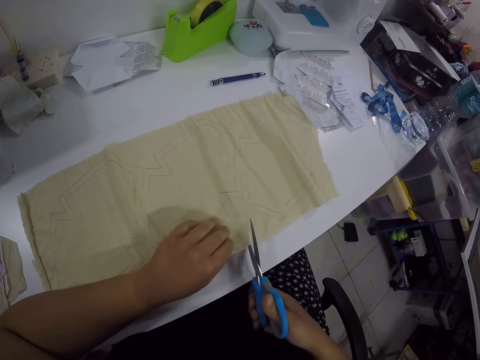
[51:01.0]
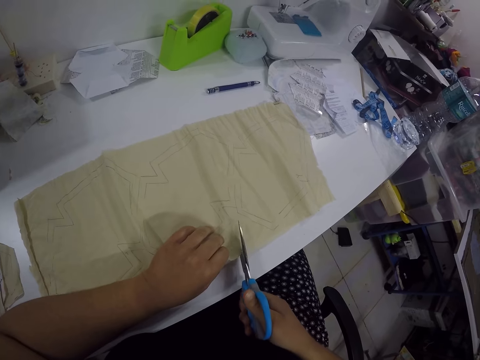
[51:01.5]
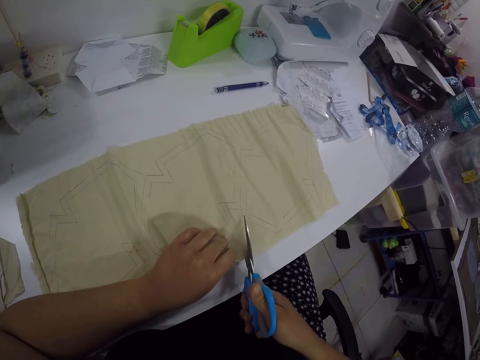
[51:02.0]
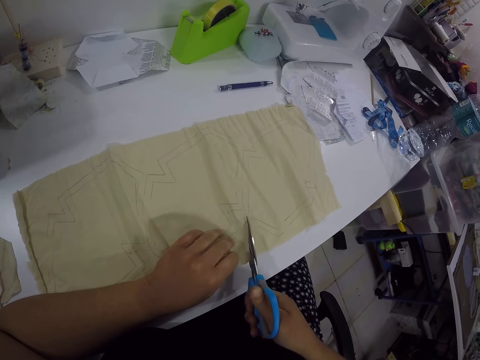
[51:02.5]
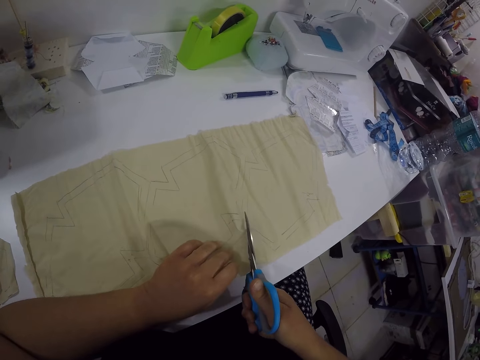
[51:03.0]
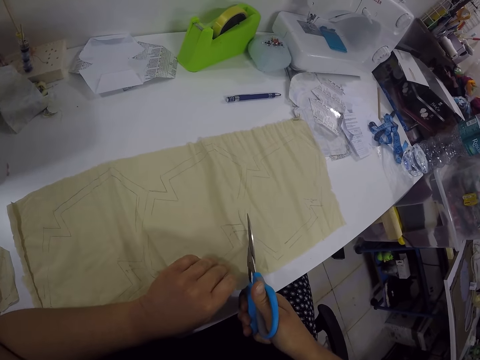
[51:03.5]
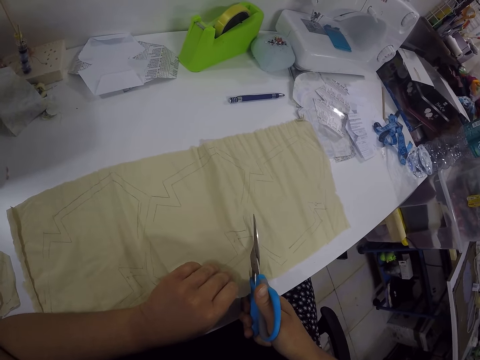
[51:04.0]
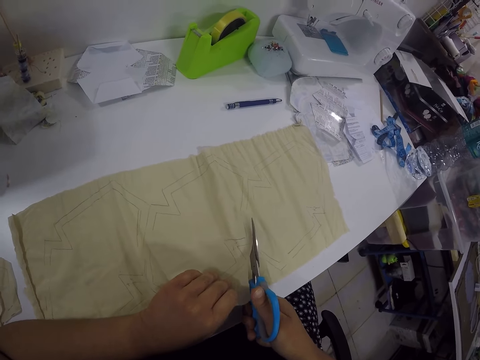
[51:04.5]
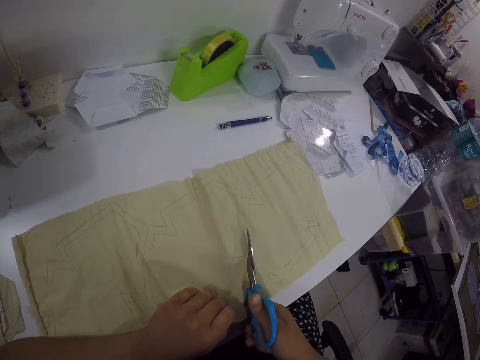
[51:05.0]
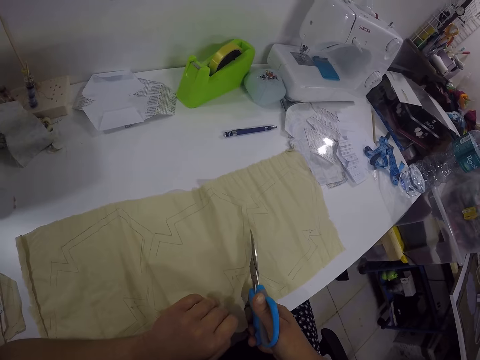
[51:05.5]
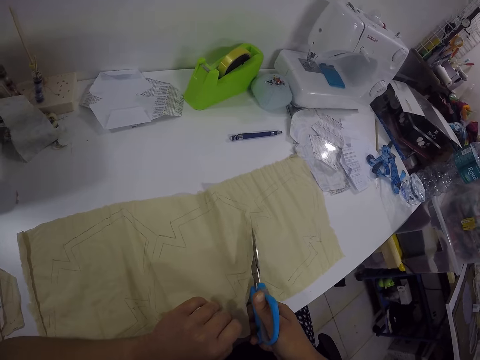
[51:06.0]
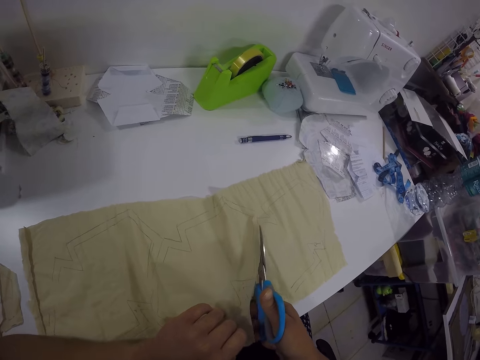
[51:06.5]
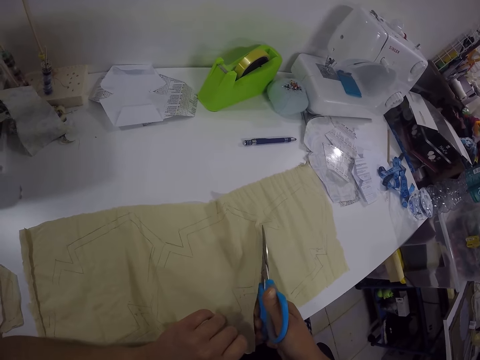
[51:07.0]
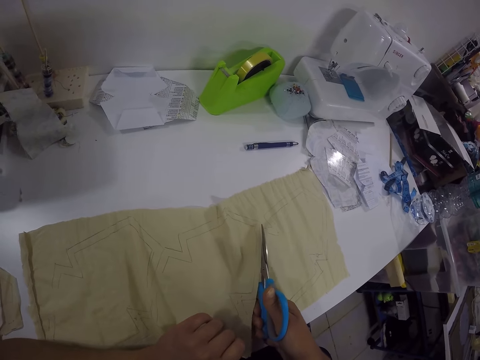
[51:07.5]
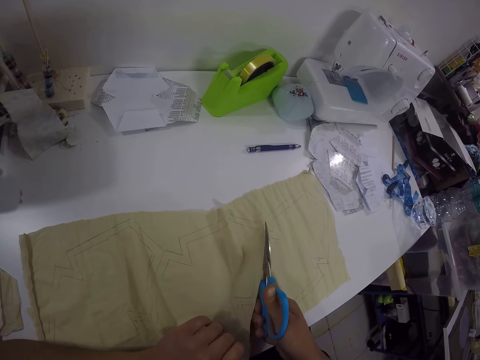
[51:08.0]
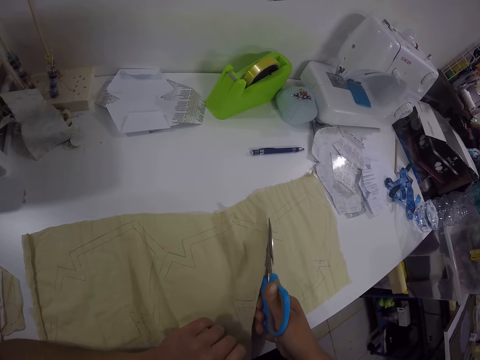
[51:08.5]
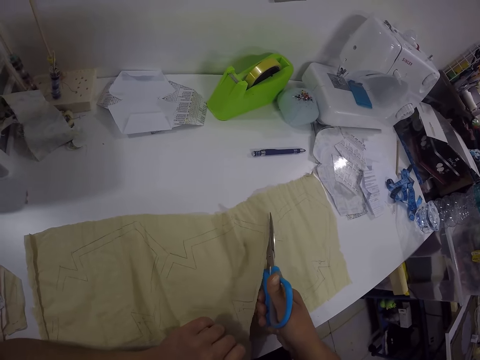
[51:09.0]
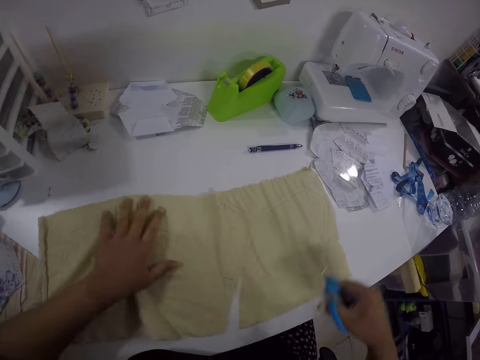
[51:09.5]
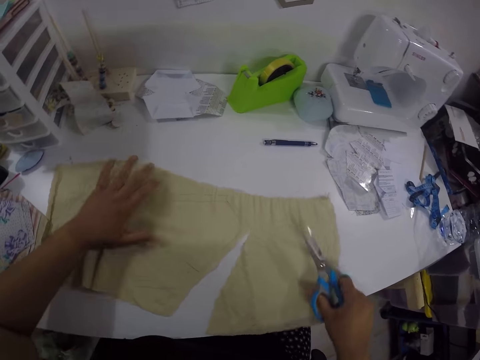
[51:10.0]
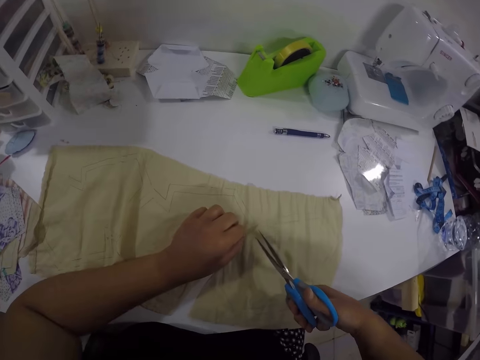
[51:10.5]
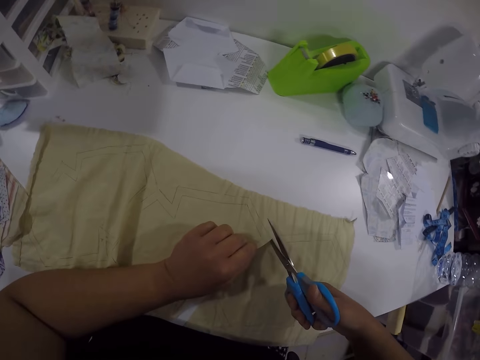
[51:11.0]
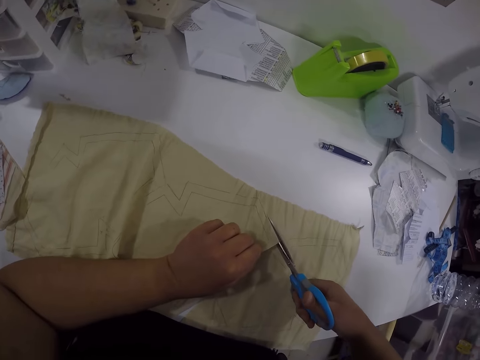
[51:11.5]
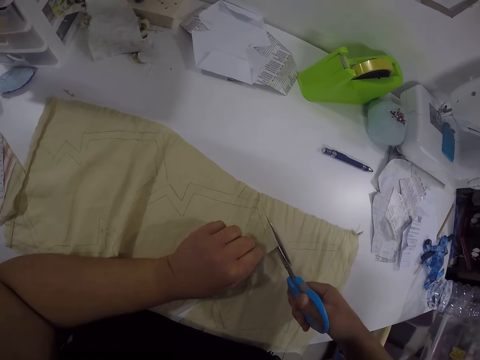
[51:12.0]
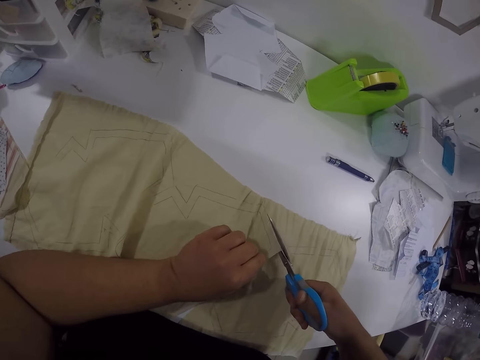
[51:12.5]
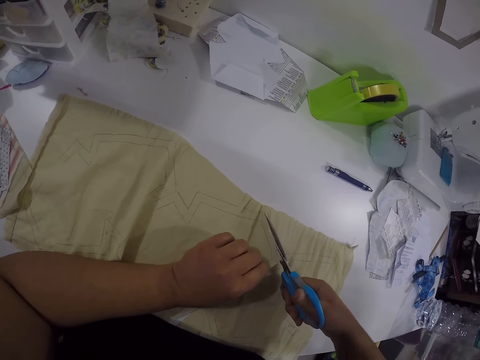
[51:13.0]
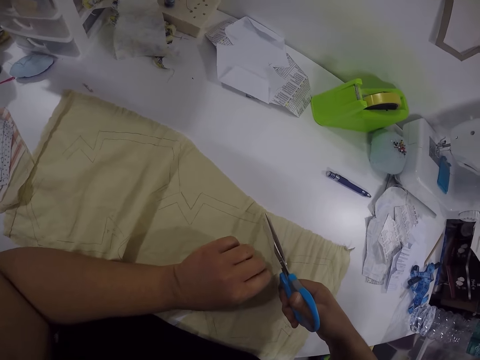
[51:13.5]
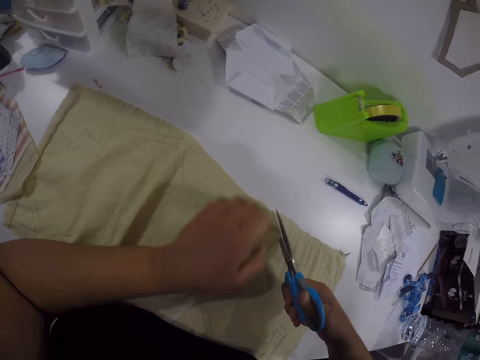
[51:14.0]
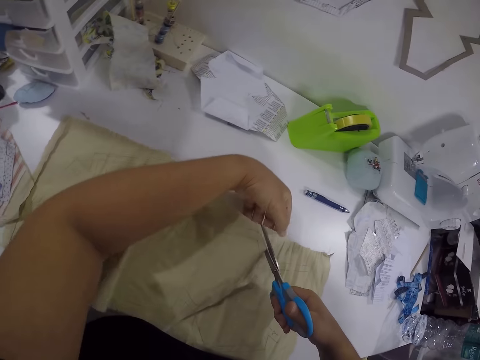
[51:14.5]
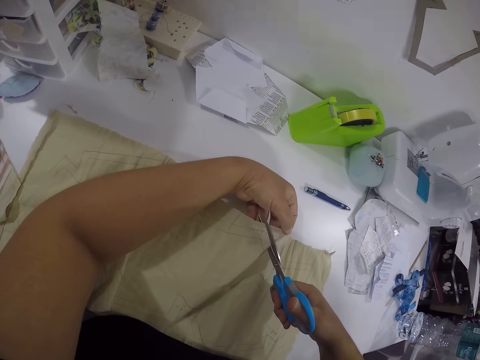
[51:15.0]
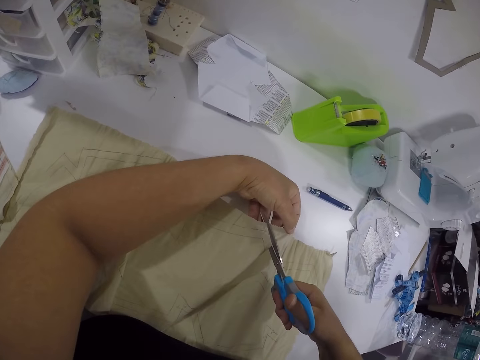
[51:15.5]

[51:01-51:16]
The camera wearer cuts the fabric on the table with the pair of scissors in her right hand. She adjusts the fabric on the table with both hands. She places her left hand on the cloth. She holds the fabric on the table with her left hand. She cuts the fabric on the table with the pair of scissors in her right hand. She holds the cloth with her left hand.

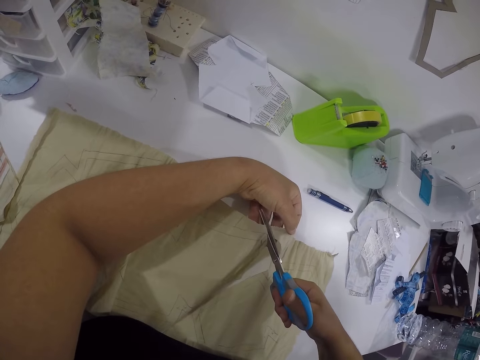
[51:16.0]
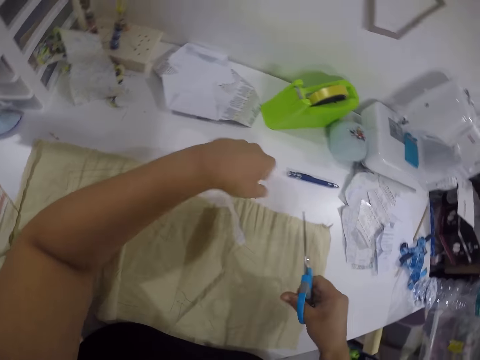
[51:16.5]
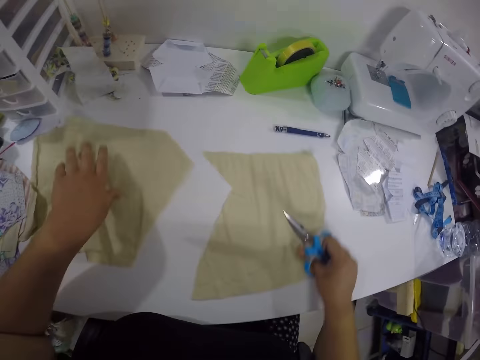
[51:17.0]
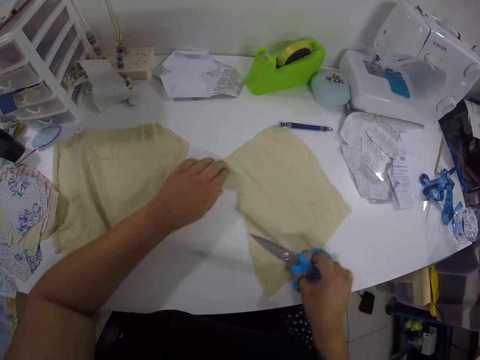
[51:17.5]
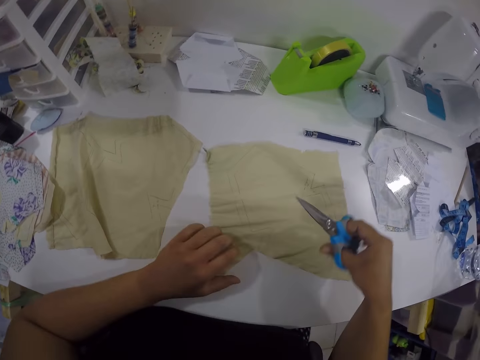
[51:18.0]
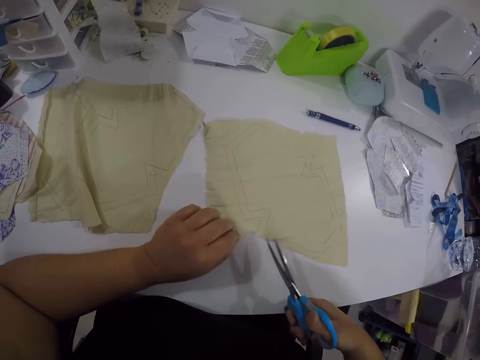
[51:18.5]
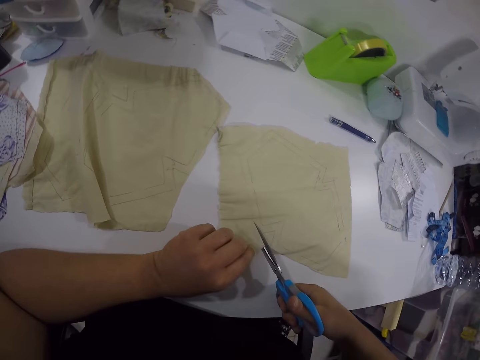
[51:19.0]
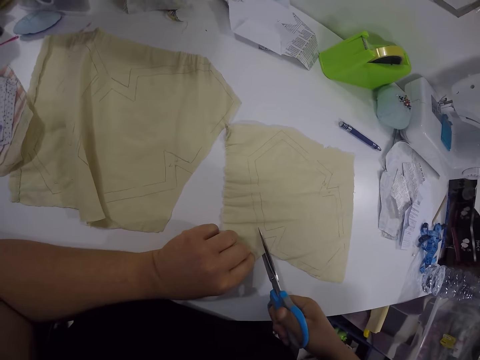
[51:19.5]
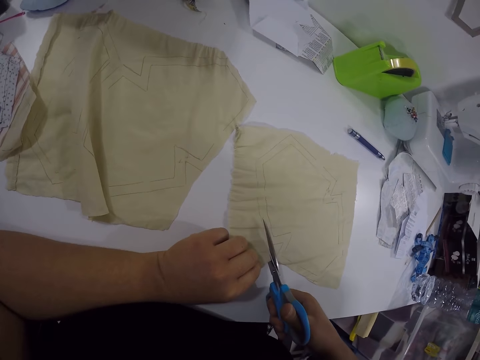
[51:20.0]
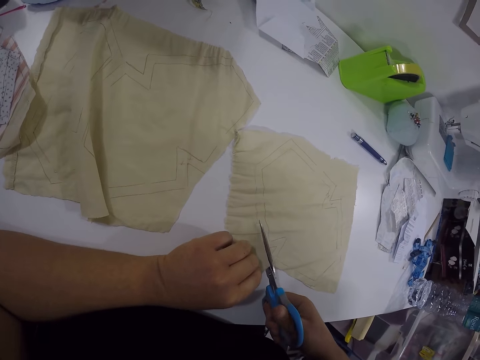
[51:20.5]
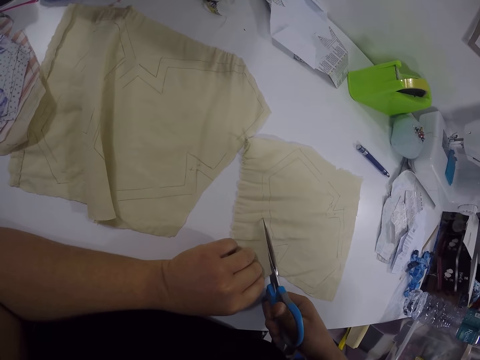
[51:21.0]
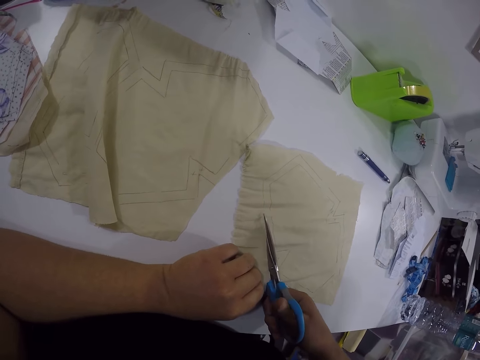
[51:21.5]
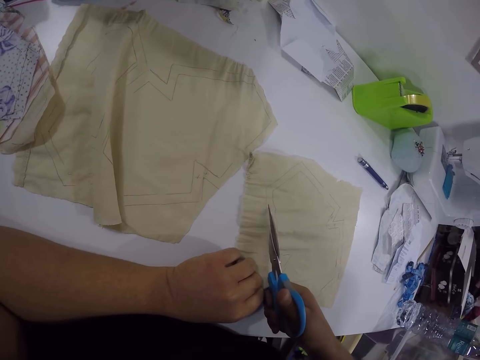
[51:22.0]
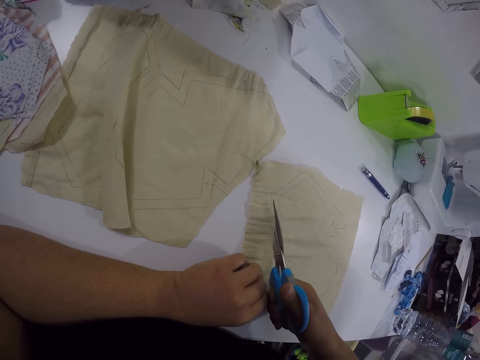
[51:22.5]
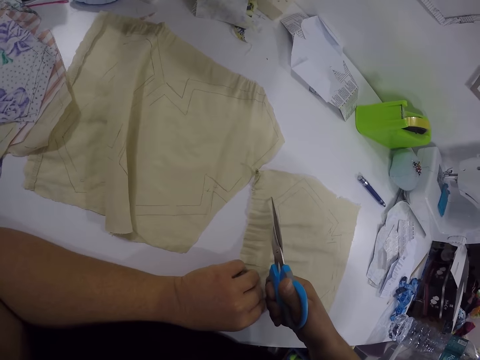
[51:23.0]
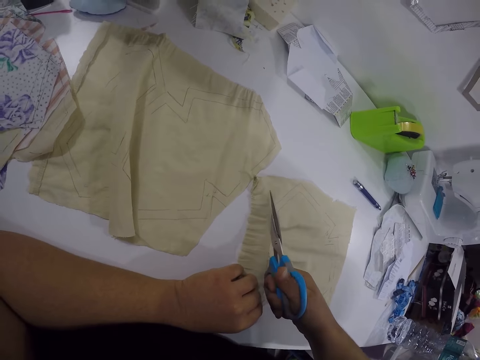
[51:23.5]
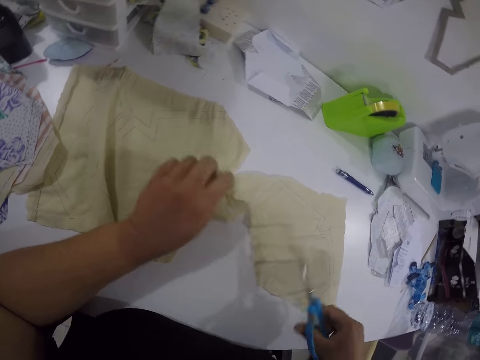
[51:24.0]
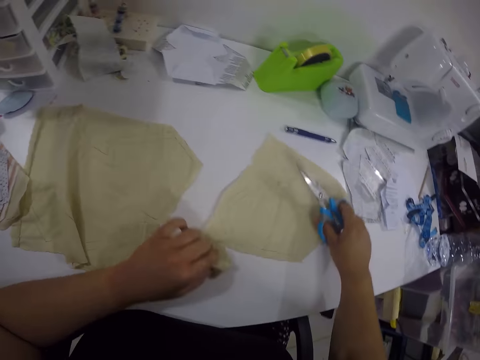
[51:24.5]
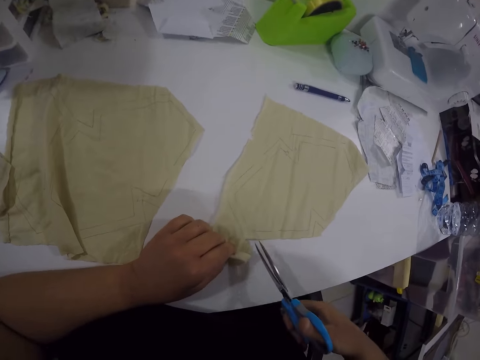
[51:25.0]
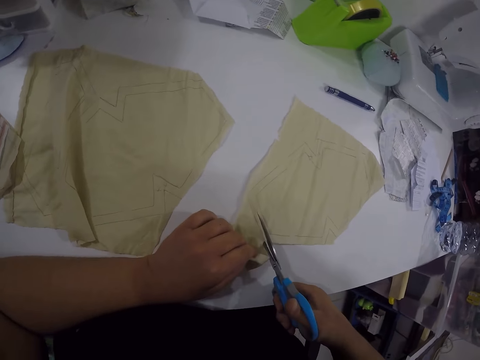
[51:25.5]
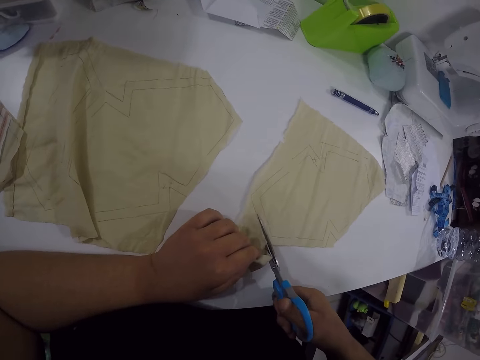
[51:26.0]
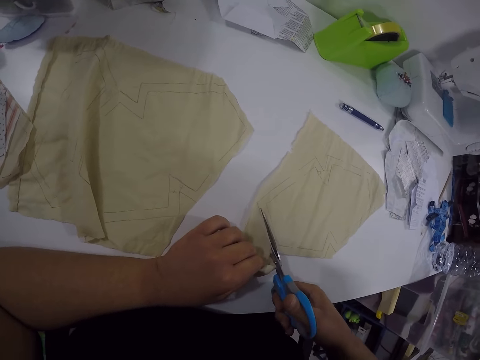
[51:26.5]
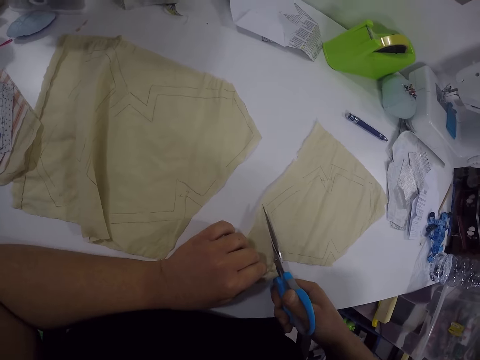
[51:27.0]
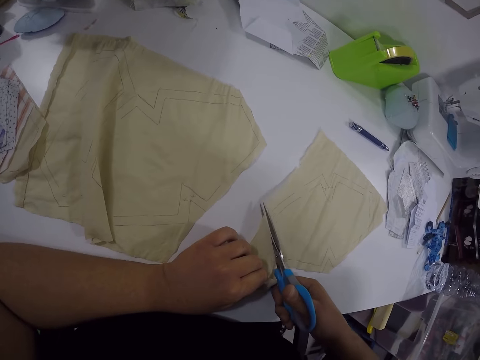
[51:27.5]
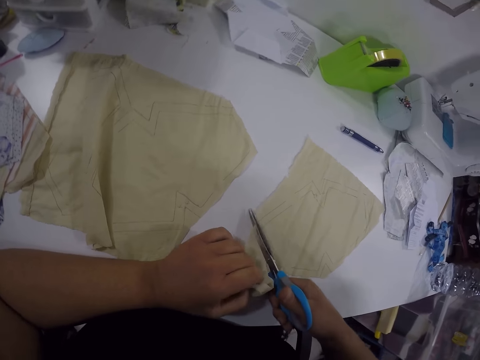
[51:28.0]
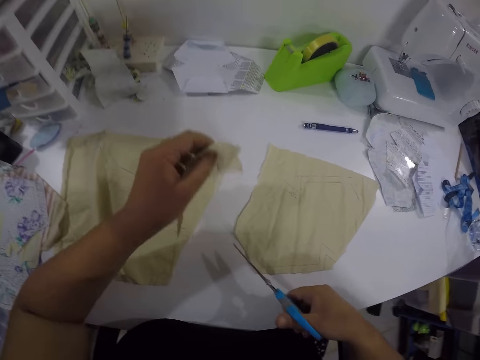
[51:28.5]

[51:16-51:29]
The camera wearer cuts the cloth with scissors. She pushes the cloth with her left hand. She adjusts pieces of the fabric on the table with both hands. She rotates the cloth on the table. She cuts a piece of fabric with the pair of scissors in her right hand. She turns the piece of fabric with both hands. She cuts the piece of fabric with the pair of scissors in her right hand.
